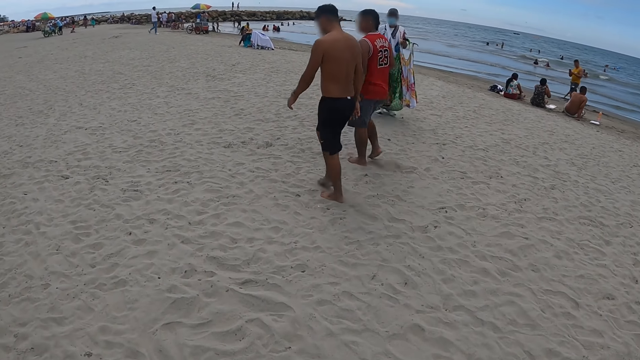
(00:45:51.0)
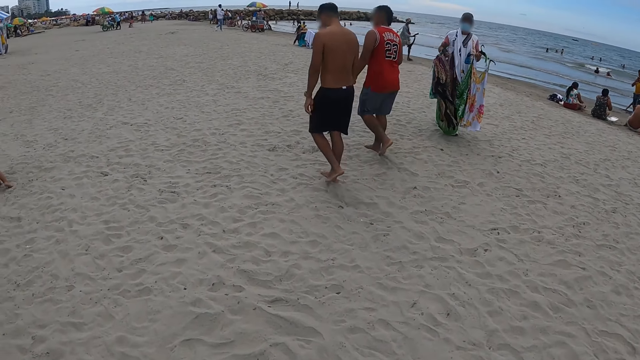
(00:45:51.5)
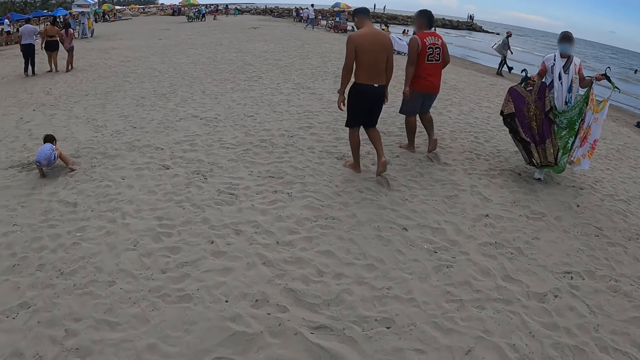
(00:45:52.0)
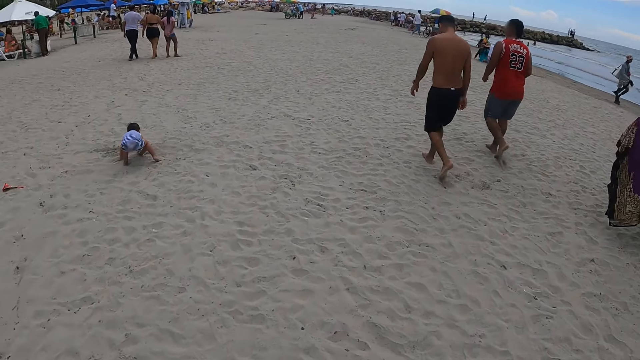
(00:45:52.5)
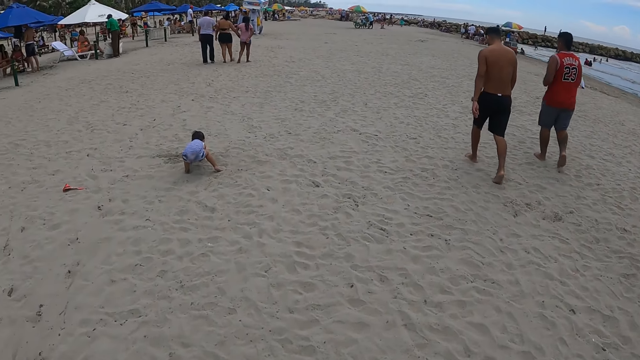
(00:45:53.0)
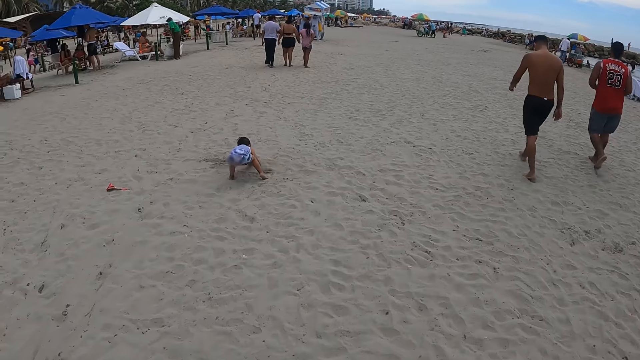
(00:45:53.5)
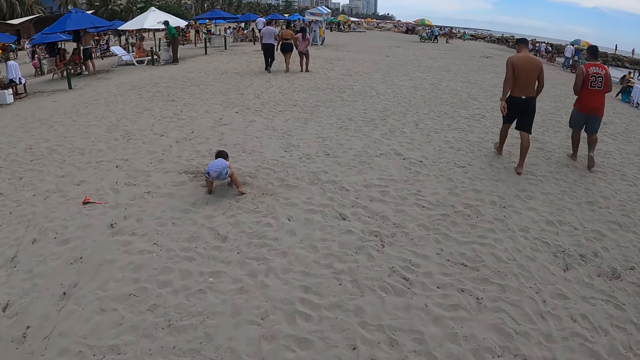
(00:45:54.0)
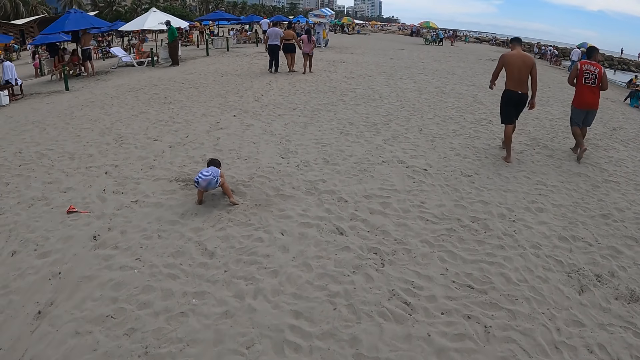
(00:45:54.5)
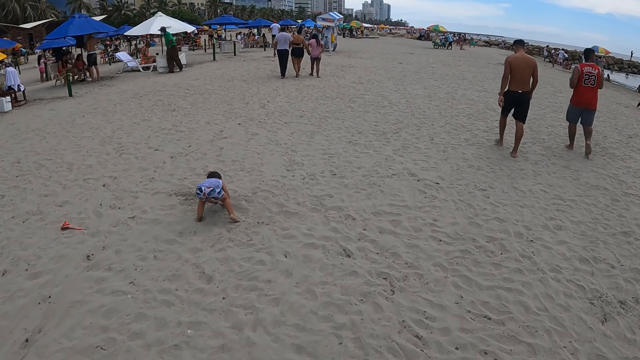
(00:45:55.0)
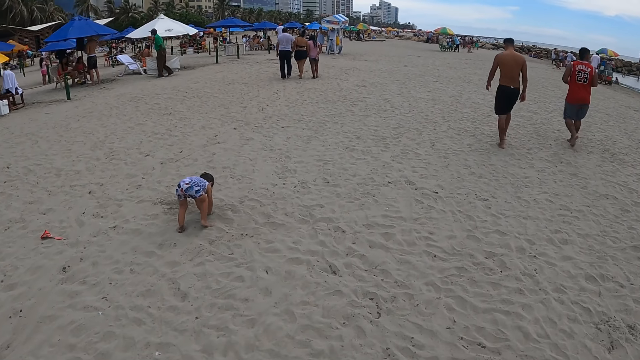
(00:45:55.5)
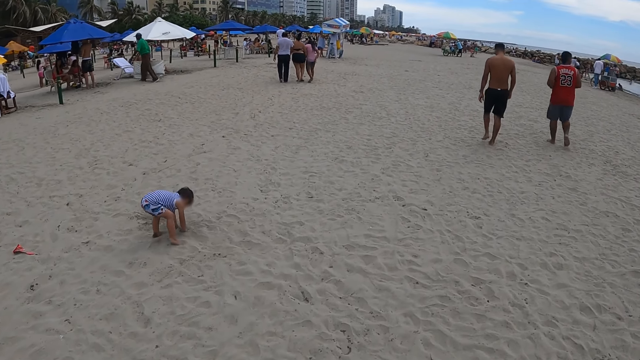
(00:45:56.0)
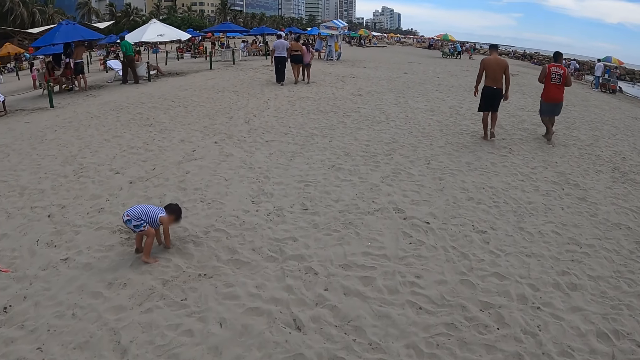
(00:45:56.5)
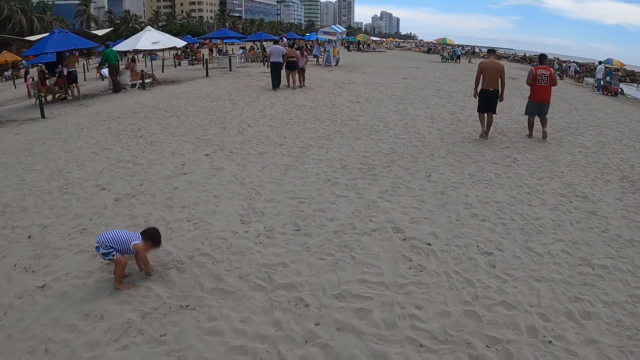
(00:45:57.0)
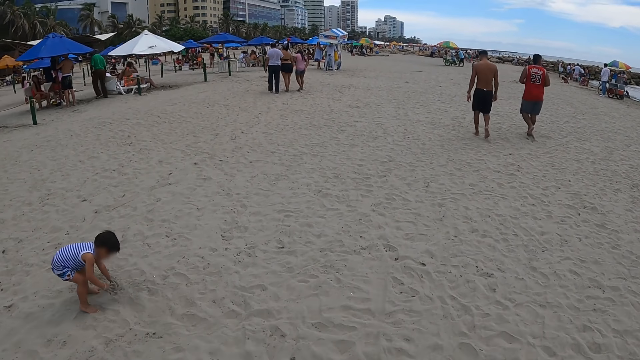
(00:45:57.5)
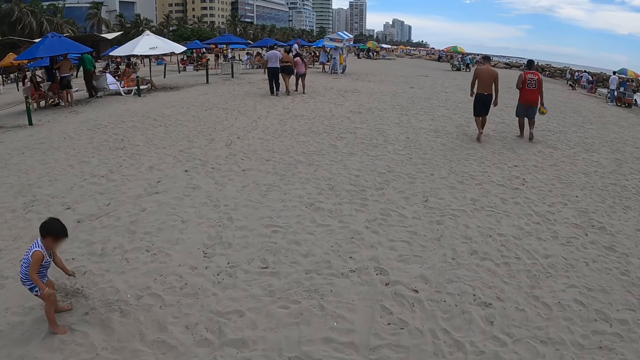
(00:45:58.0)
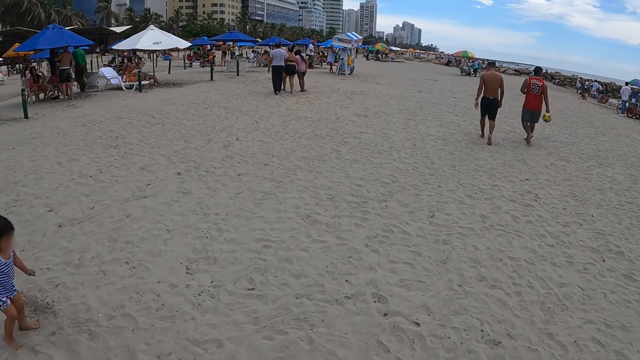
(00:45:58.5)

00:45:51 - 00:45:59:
The camera wearer stares on the sand beach.

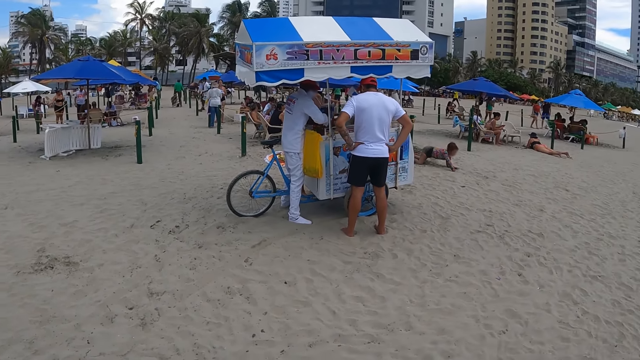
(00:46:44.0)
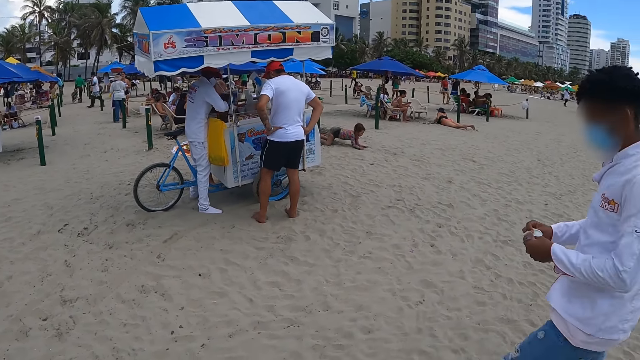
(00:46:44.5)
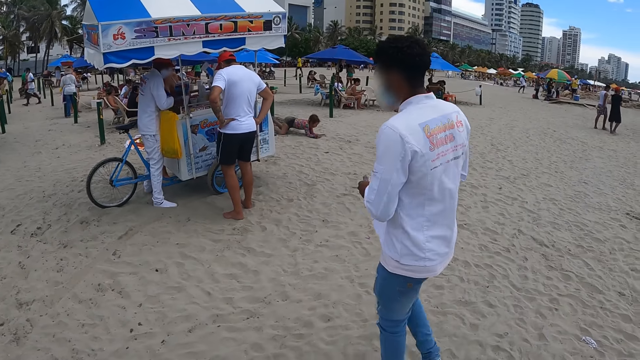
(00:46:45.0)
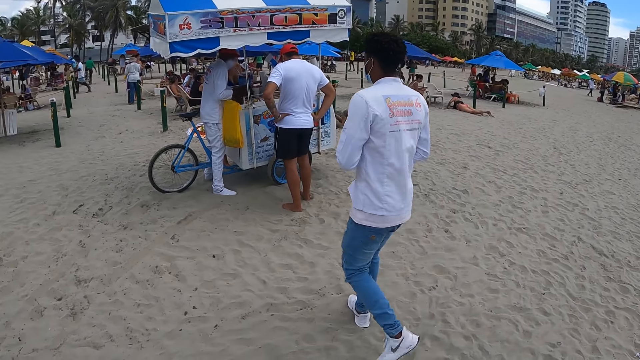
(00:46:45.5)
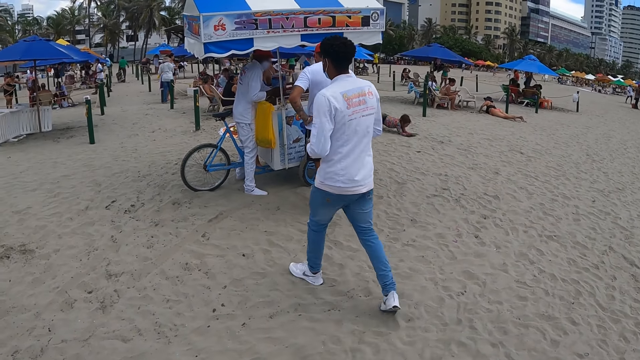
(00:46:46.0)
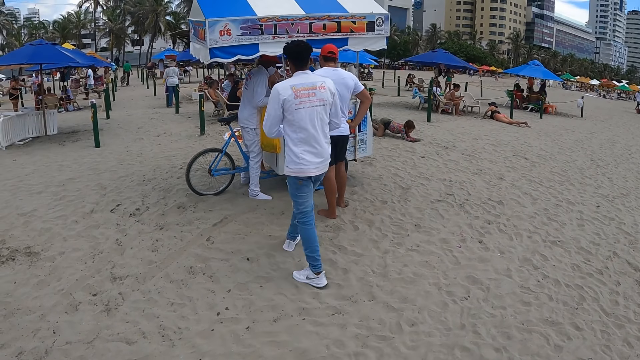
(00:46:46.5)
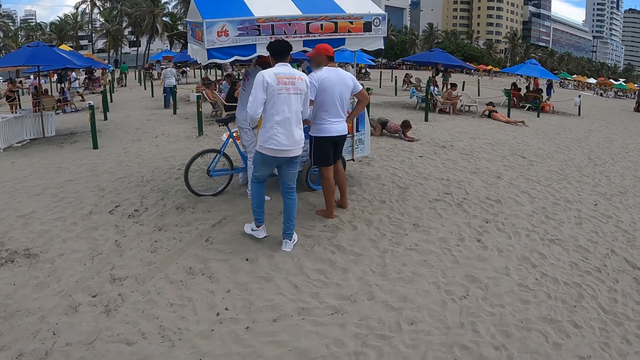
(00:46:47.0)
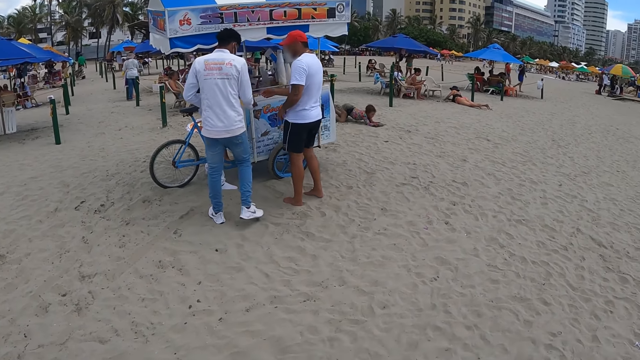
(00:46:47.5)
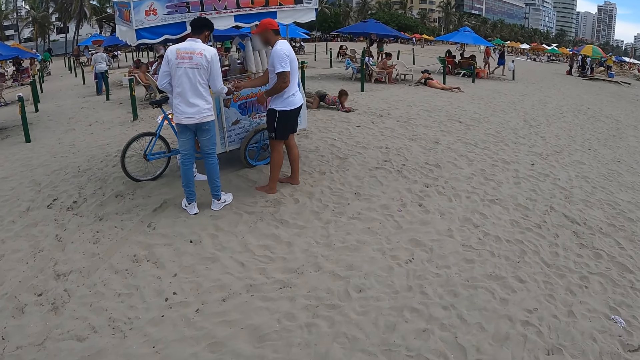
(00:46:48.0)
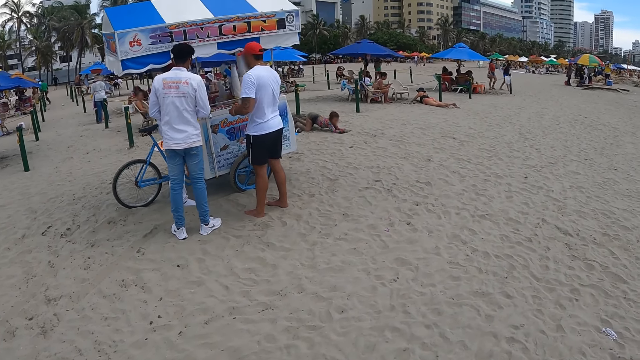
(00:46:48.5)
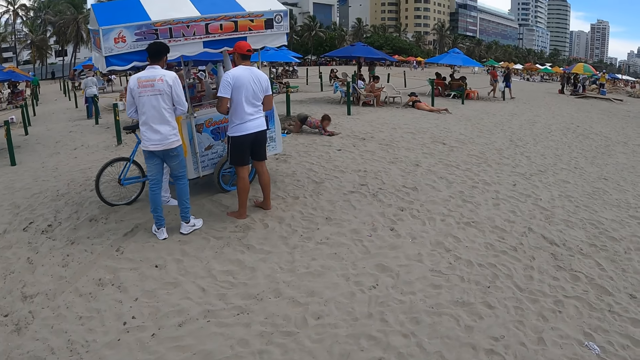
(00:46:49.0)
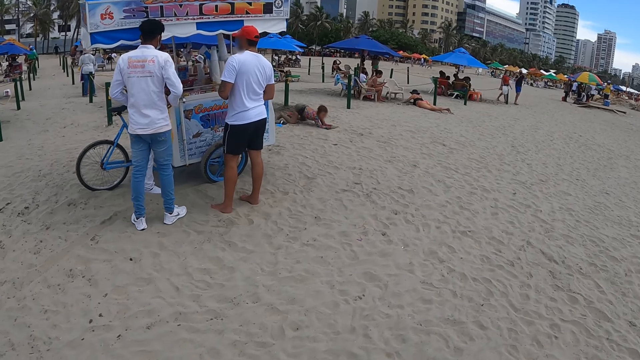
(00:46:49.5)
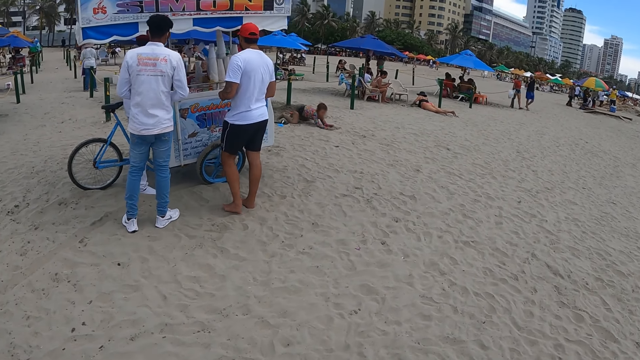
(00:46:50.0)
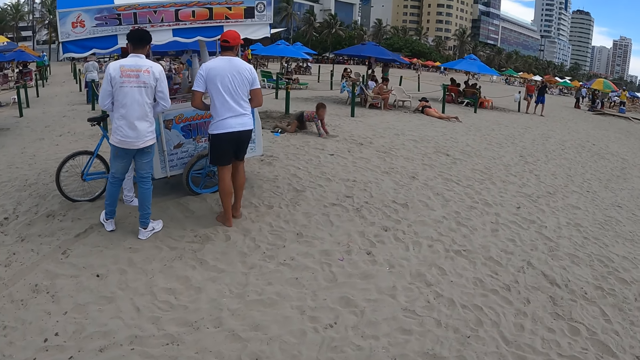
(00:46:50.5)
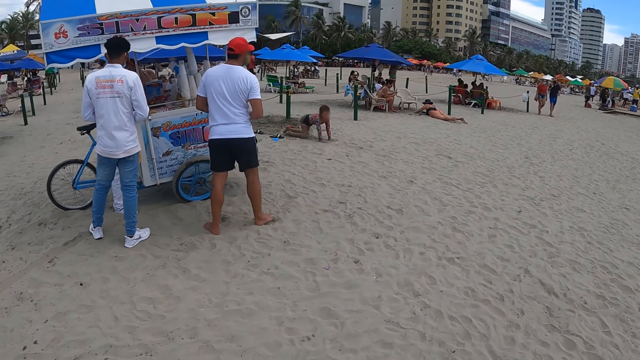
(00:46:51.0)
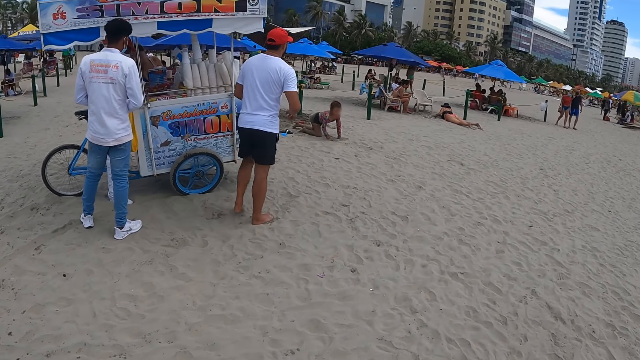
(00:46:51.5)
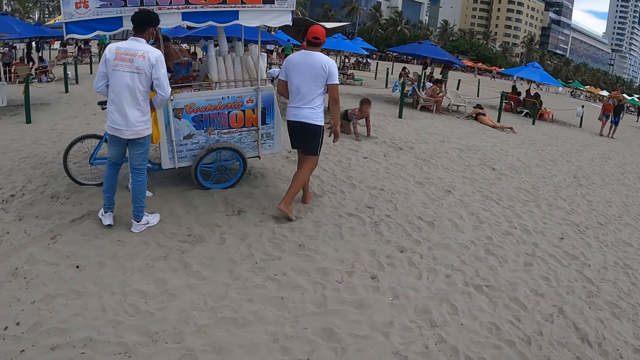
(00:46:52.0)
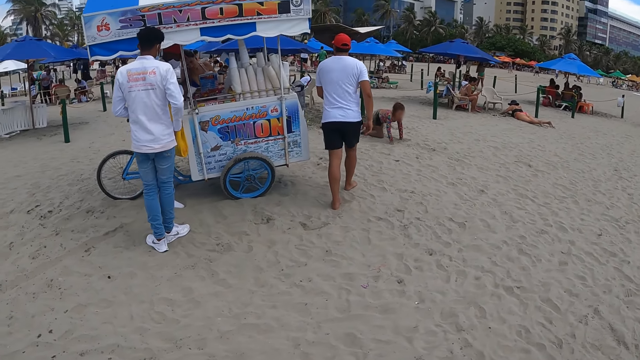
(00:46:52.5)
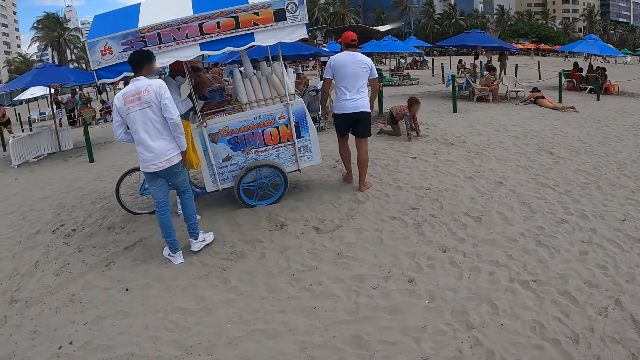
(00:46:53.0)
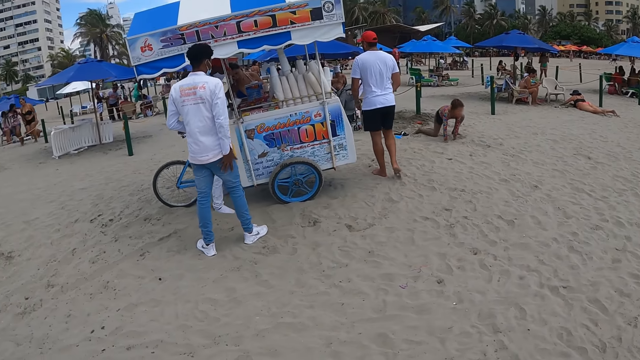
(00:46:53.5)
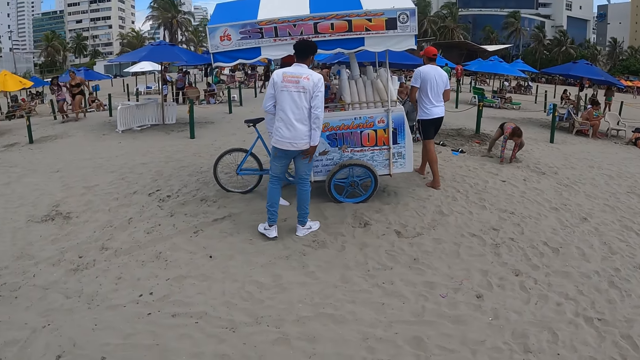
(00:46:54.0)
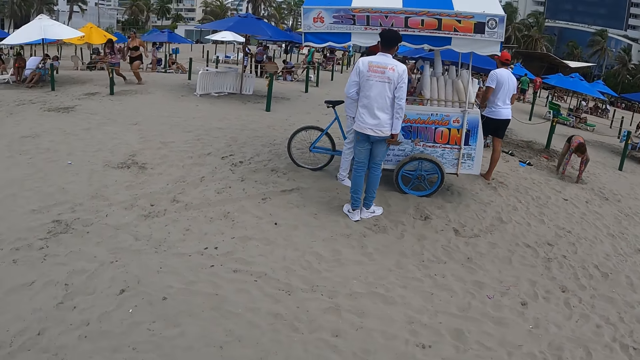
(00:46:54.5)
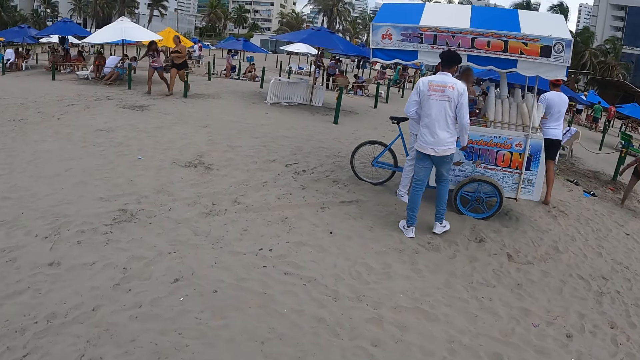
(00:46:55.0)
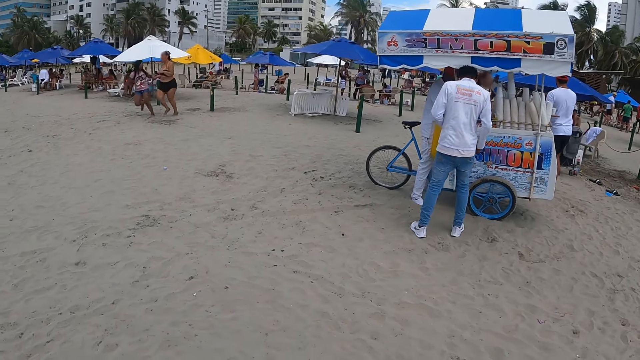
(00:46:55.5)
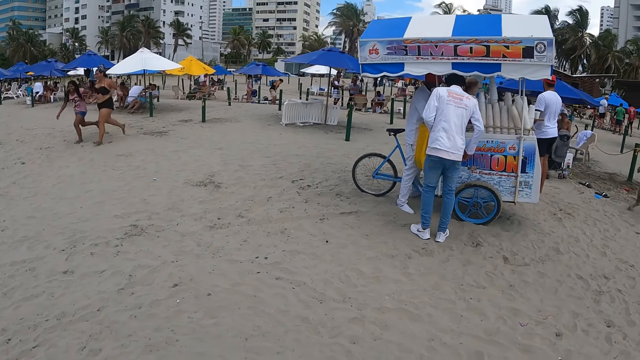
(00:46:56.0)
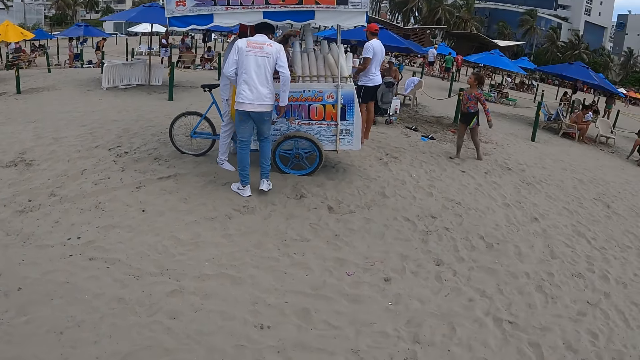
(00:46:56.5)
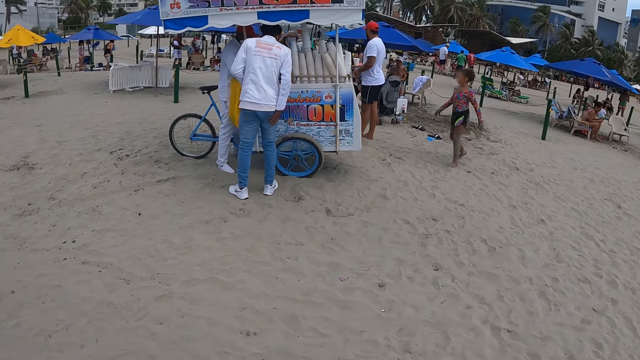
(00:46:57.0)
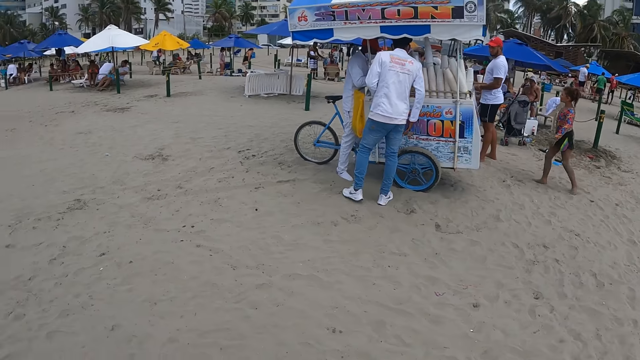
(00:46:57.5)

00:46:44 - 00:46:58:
A person walks on the sand beach. The person takes something from another person. The other person walks on the sand beach.
